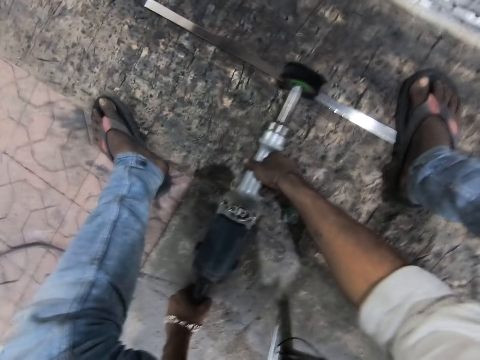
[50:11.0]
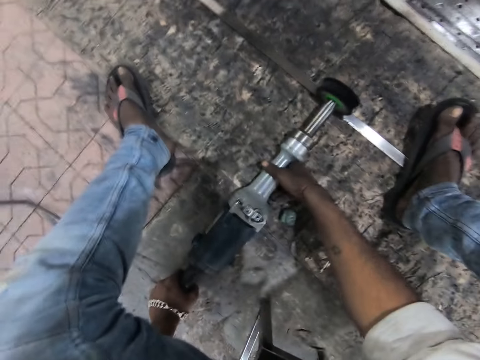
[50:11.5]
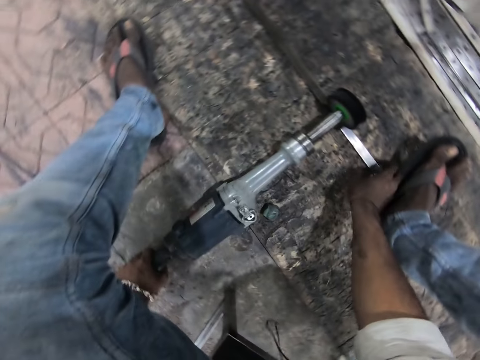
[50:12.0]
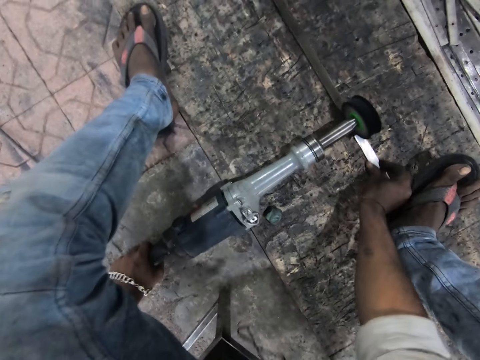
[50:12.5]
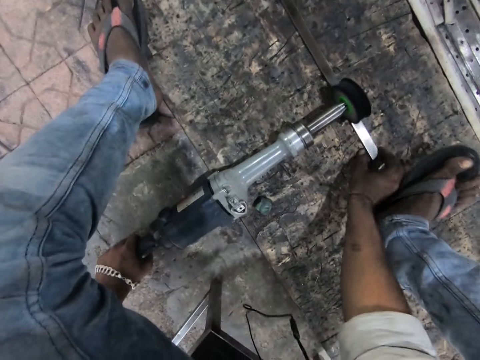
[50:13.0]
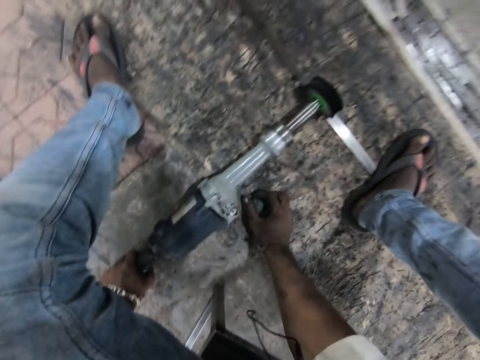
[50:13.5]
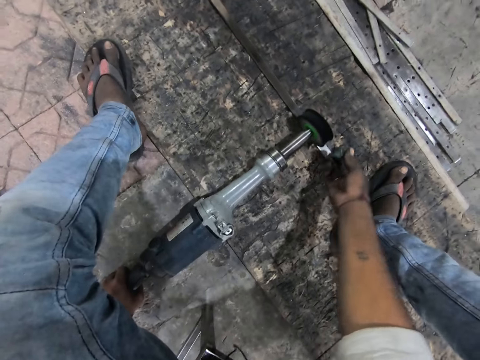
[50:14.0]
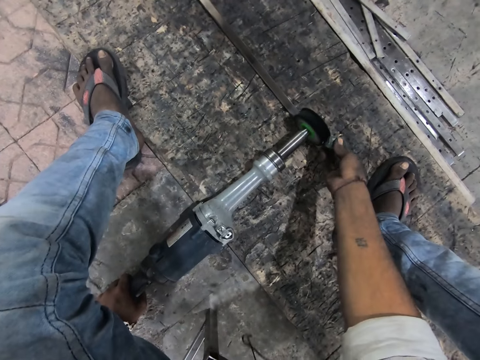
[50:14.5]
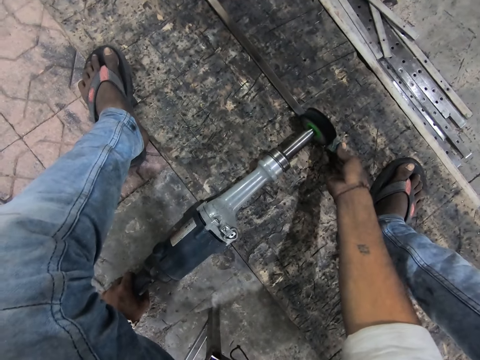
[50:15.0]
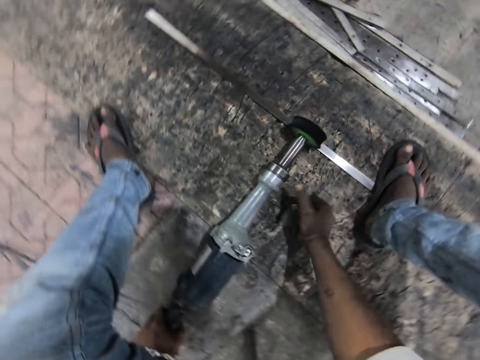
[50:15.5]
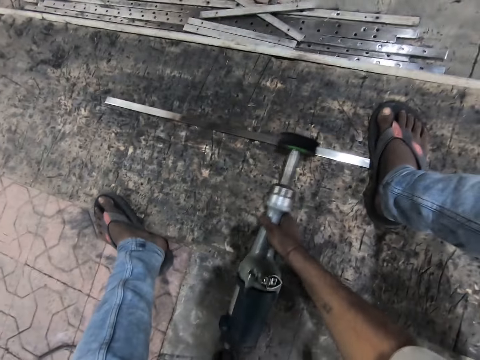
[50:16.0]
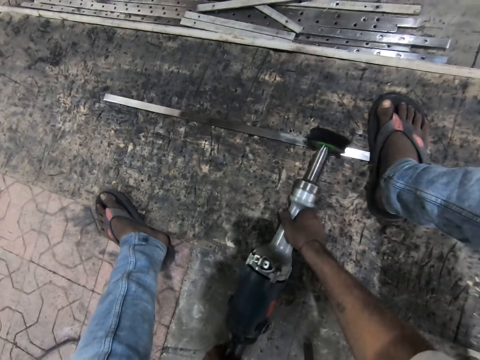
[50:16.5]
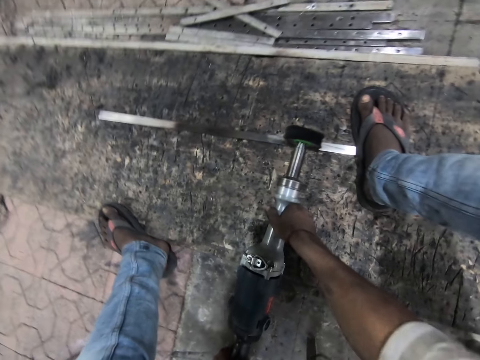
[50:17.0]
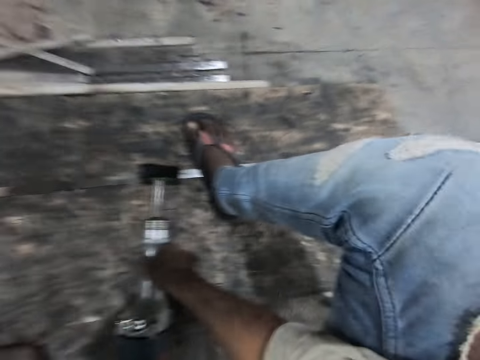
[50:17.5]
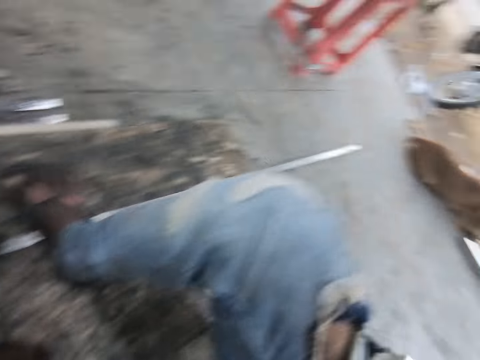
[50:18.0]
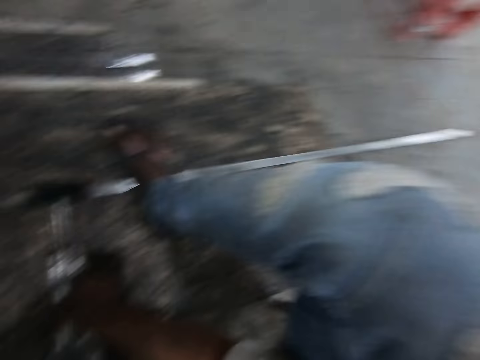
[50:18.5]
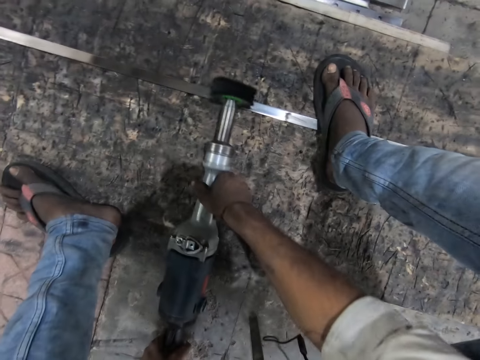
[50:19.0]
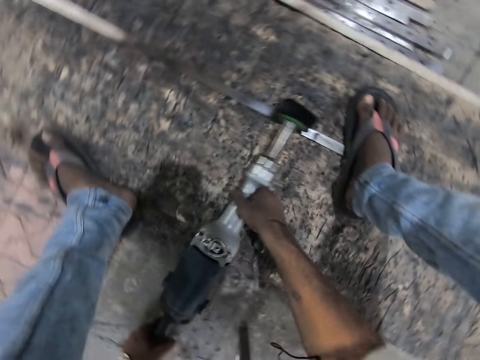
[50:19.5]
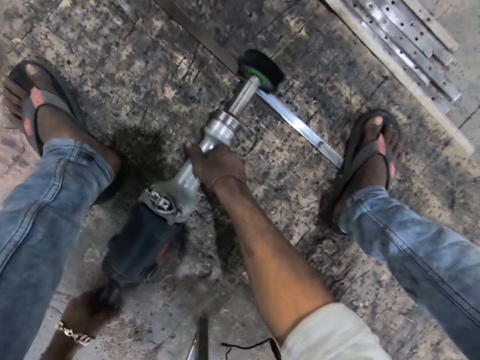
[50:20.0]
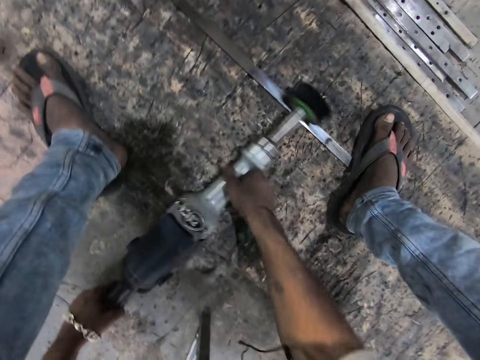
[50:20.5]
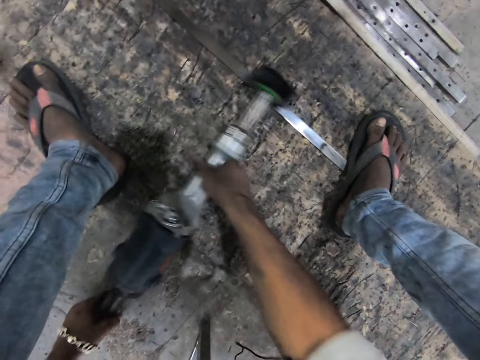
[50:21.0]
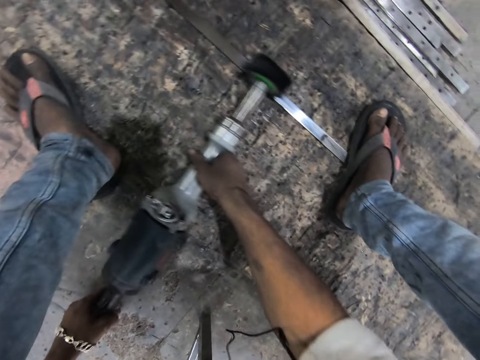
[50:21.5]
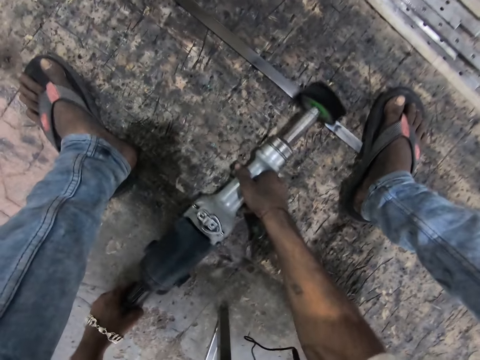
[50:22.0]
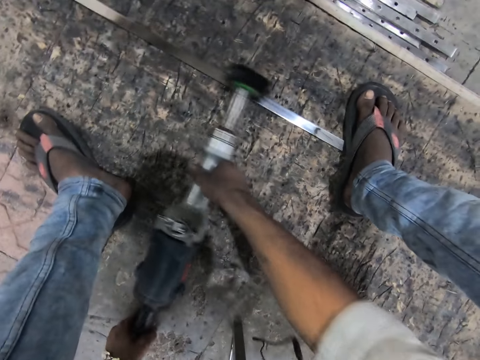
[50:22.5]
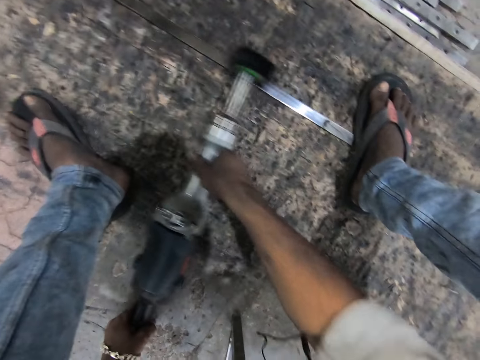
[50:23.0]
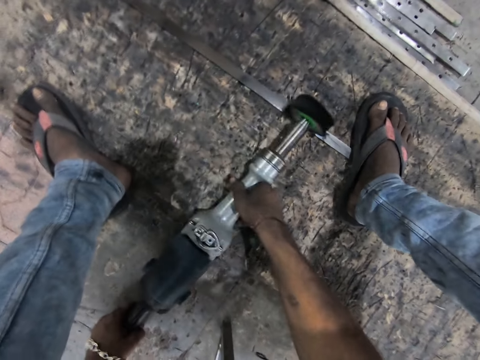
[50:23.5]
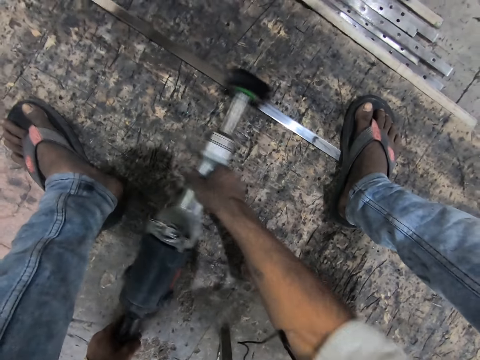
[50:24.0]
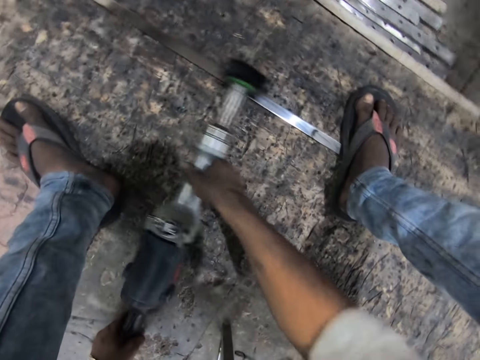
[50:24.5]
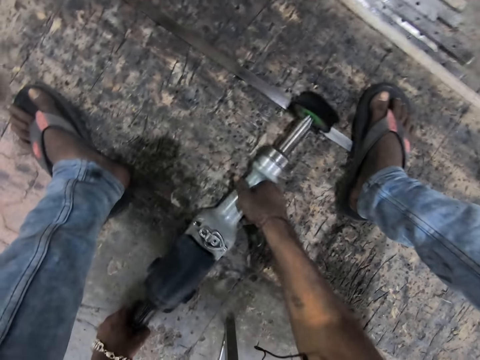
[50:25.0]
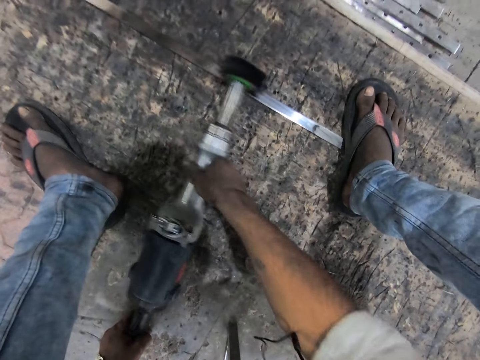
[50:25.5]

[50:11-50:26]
The camera wearer moves the metal. They step on the metal with the leg. They pick up the sponge. They wipe the grinder with the sponge. They put the sponge on the floor. They hold the grinder. They grind the metal.

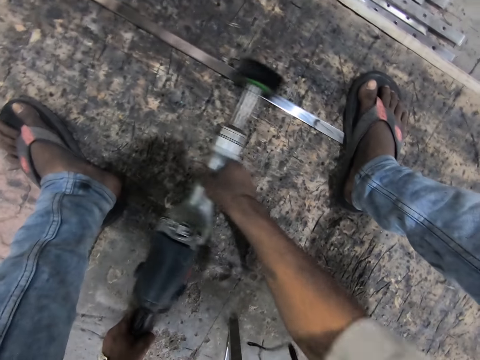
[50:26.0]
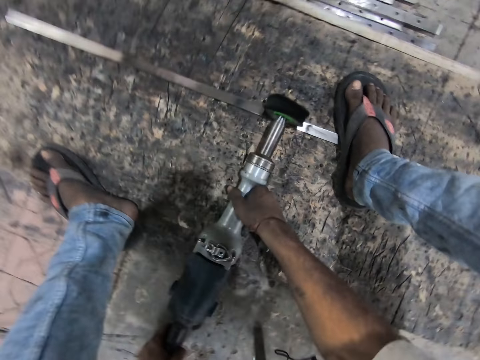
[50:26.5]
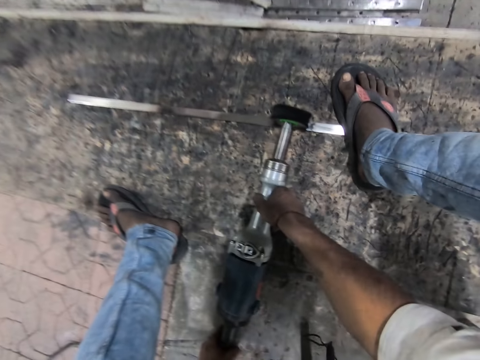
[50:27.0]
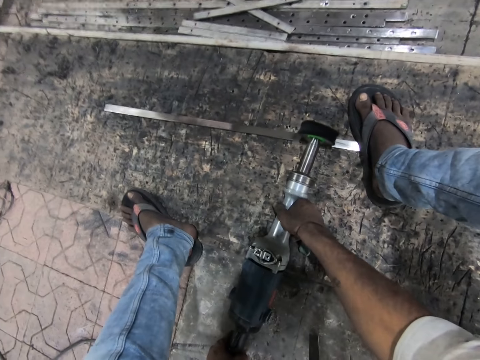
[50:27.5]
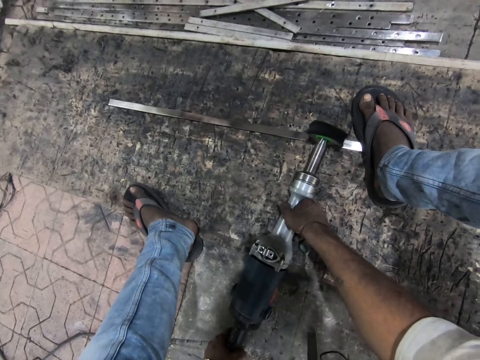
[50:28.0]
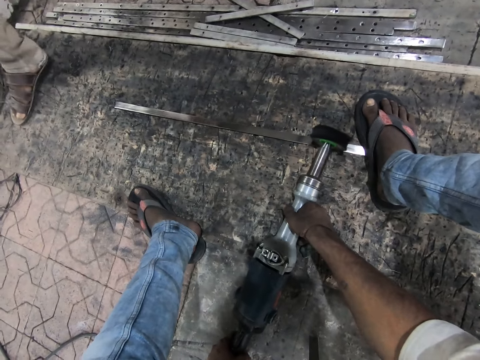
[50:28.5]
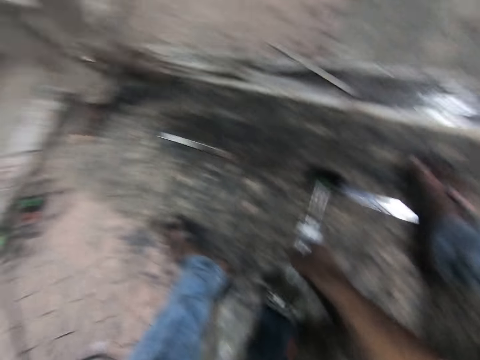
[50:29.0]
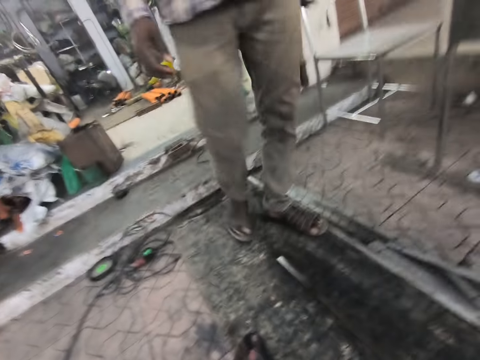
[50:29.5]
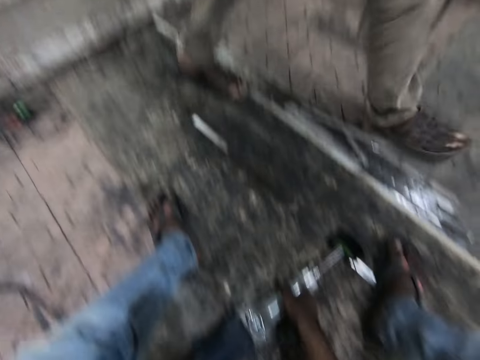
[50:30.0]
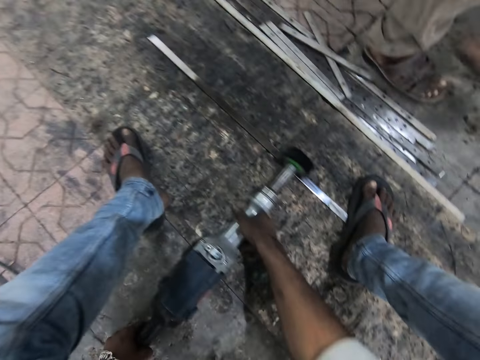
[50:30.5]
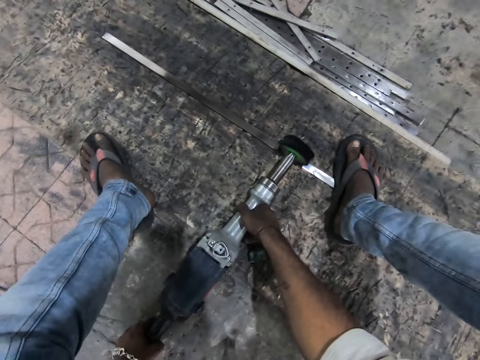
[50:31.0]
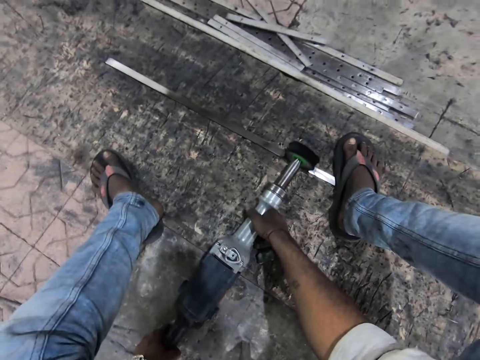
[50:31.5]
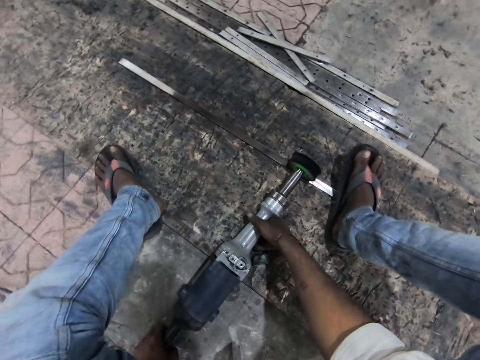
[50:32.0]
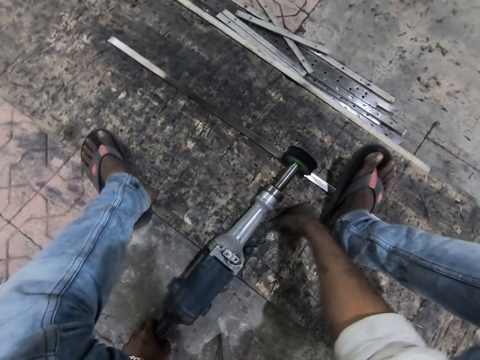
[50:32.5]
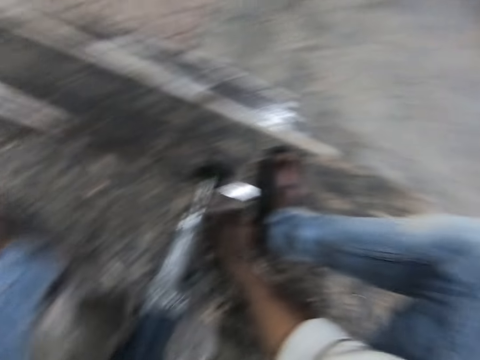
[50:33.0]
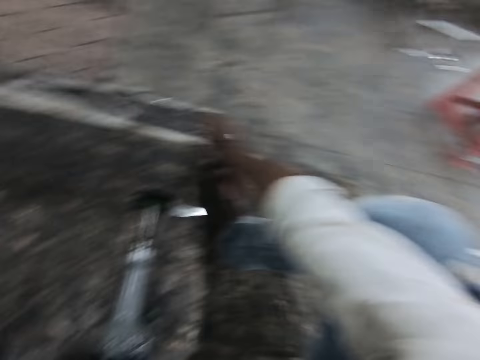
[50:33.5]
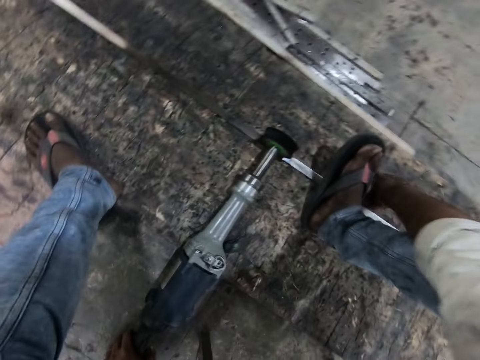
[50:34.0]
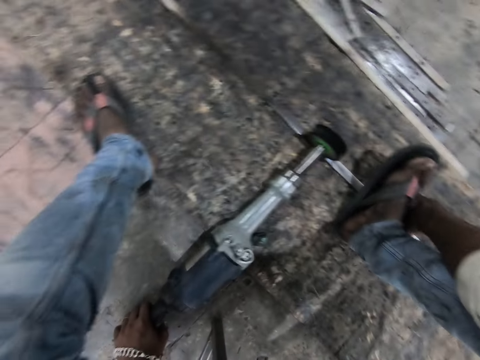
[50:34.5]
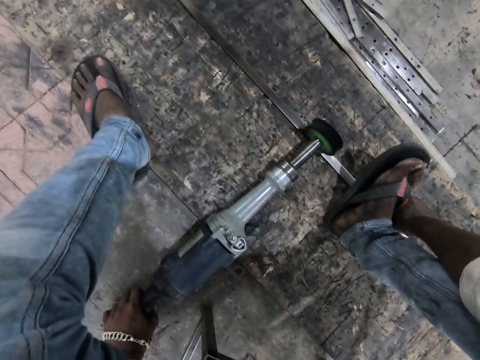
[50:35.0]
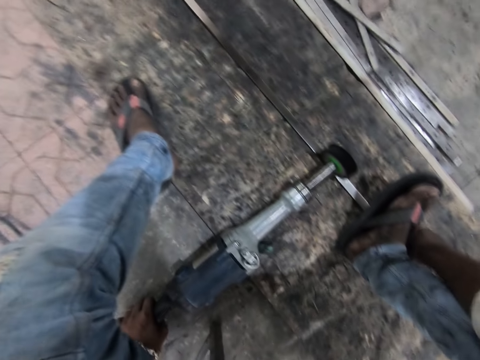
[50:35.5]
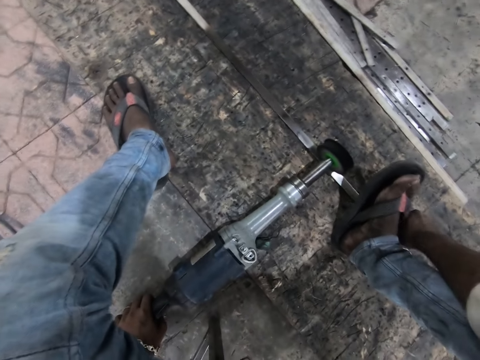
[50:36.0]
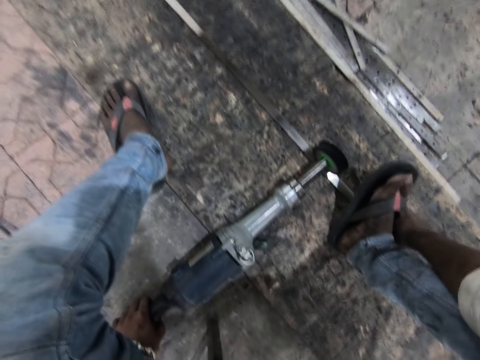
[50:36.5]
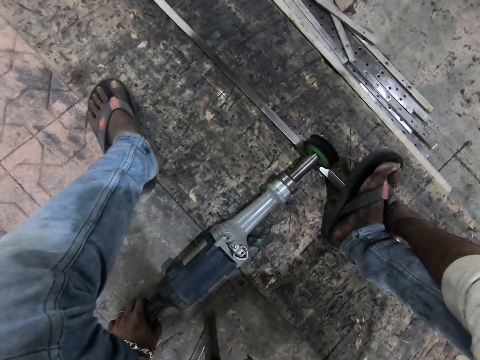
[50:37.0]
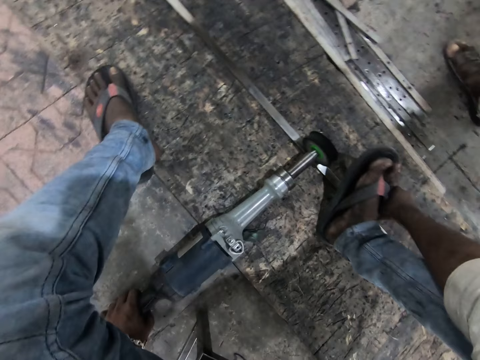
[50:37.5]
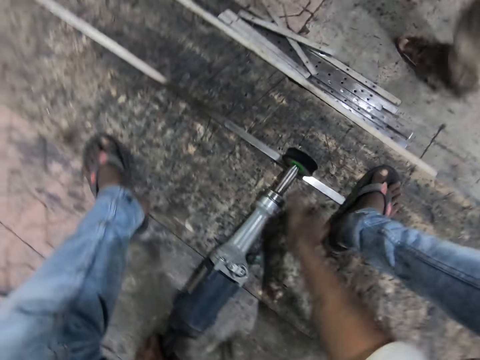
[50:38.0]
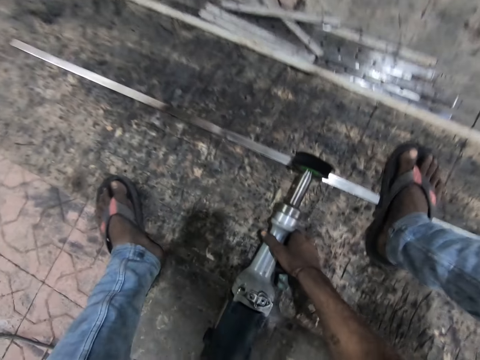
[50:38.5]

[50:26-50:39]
A man walks beside the camera wearer. The camera wearer grinds the metal. They put the grinder on the metal. They move the metal.
